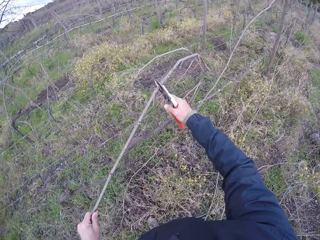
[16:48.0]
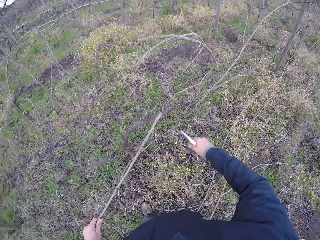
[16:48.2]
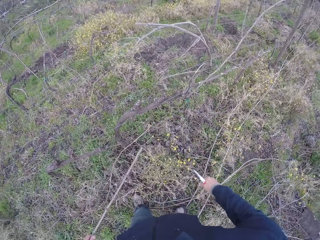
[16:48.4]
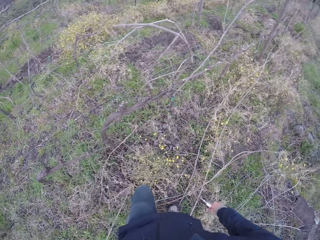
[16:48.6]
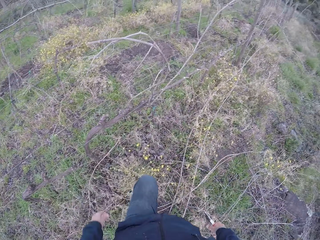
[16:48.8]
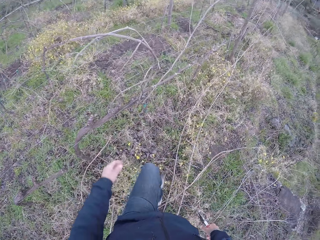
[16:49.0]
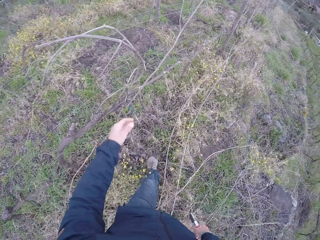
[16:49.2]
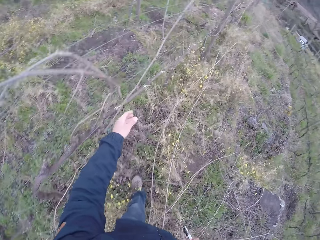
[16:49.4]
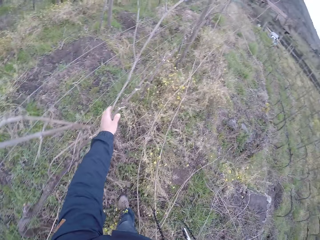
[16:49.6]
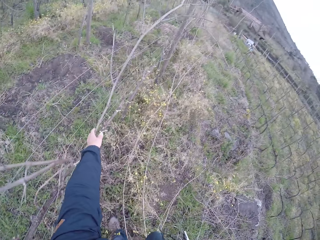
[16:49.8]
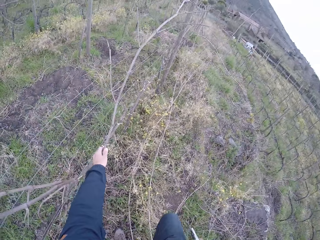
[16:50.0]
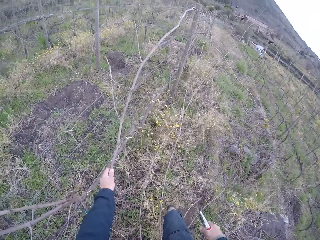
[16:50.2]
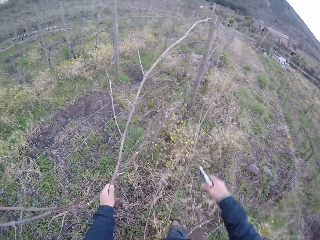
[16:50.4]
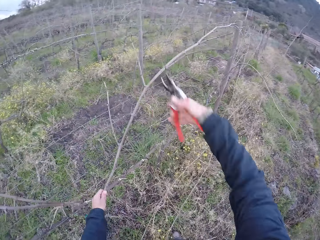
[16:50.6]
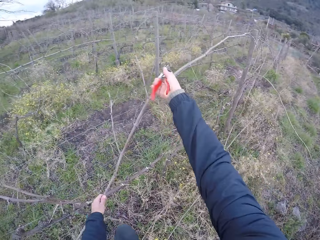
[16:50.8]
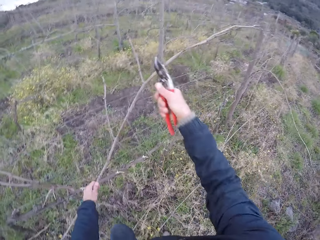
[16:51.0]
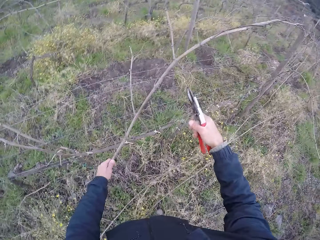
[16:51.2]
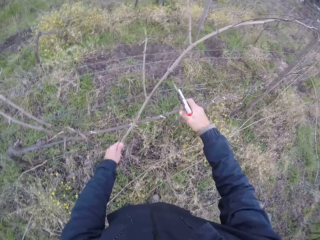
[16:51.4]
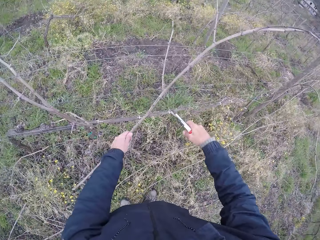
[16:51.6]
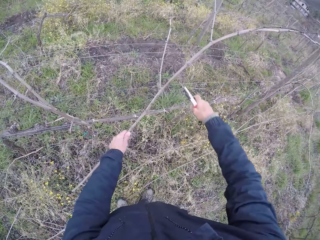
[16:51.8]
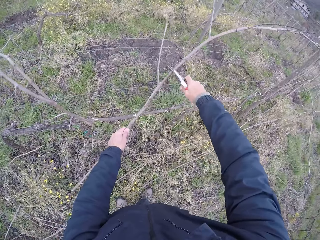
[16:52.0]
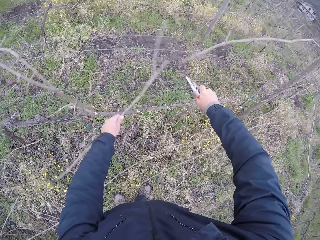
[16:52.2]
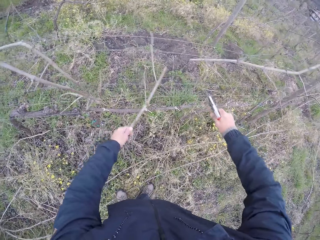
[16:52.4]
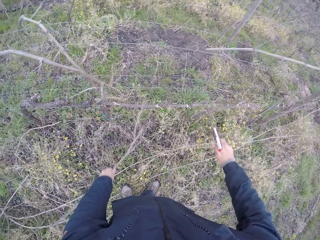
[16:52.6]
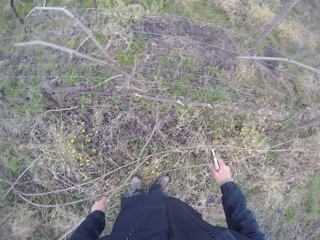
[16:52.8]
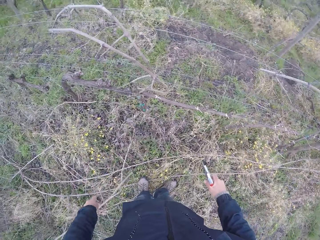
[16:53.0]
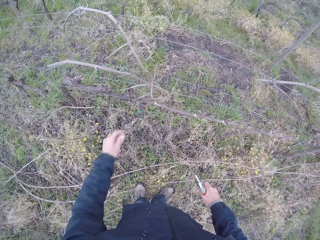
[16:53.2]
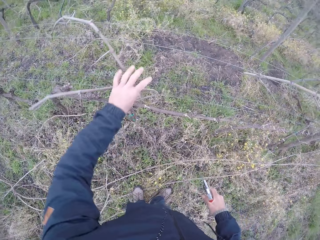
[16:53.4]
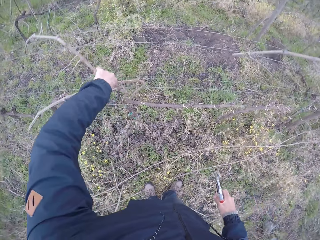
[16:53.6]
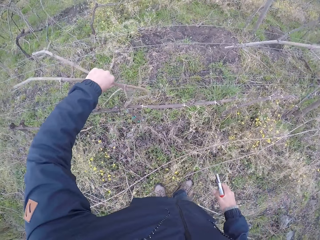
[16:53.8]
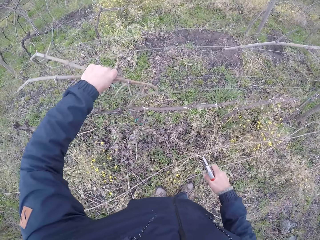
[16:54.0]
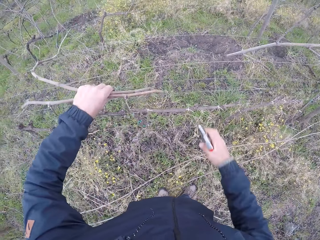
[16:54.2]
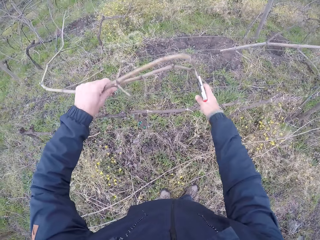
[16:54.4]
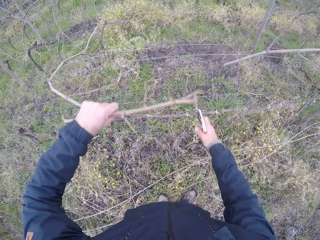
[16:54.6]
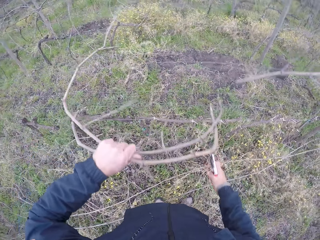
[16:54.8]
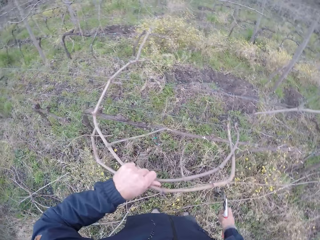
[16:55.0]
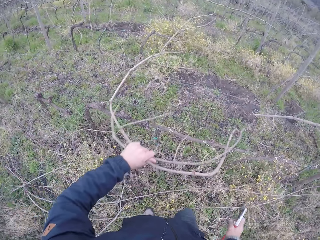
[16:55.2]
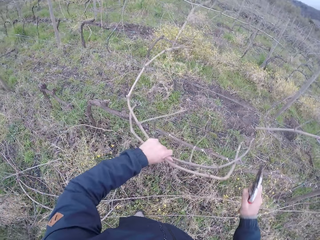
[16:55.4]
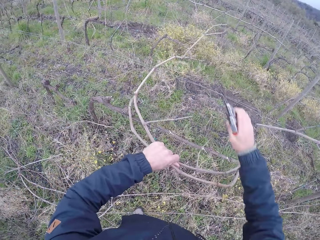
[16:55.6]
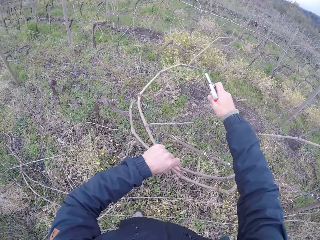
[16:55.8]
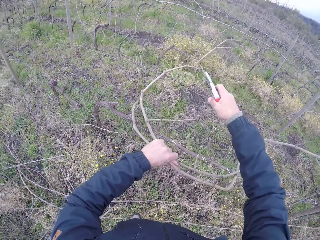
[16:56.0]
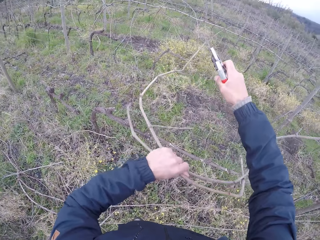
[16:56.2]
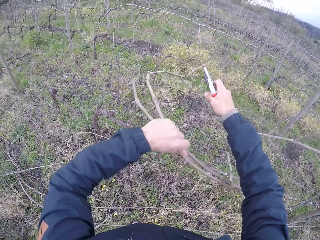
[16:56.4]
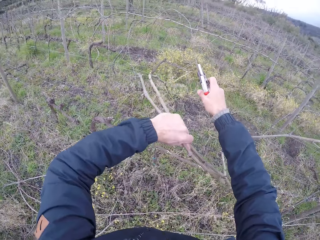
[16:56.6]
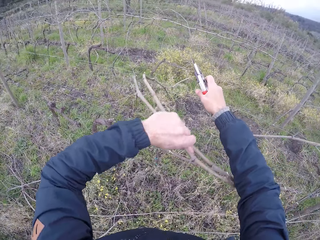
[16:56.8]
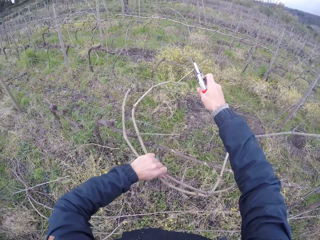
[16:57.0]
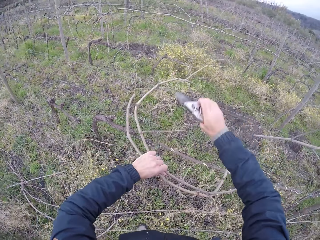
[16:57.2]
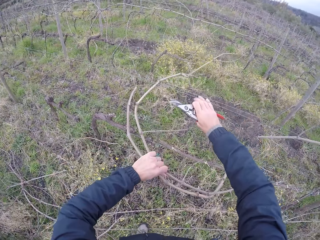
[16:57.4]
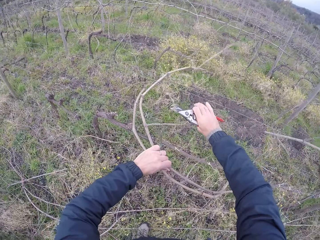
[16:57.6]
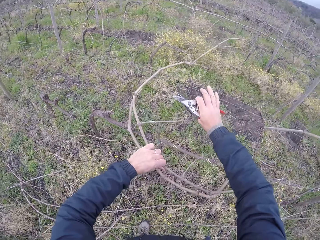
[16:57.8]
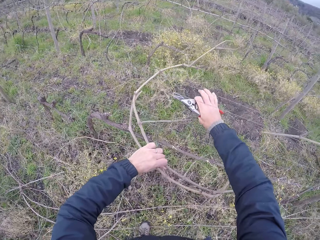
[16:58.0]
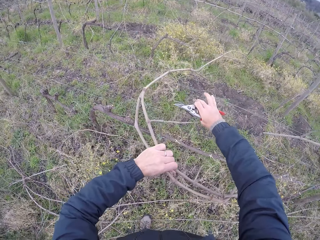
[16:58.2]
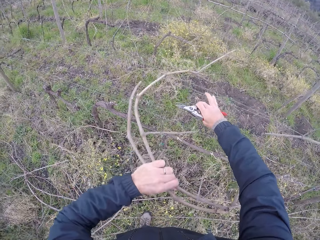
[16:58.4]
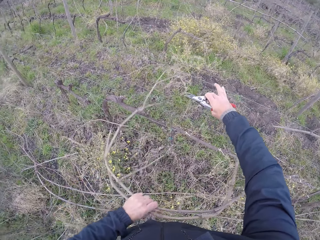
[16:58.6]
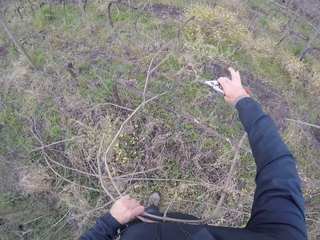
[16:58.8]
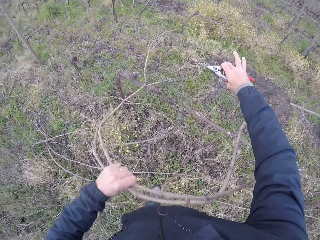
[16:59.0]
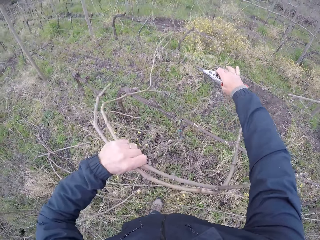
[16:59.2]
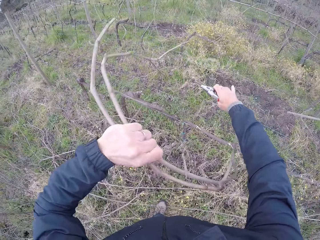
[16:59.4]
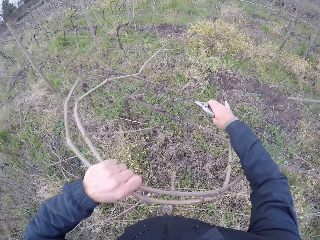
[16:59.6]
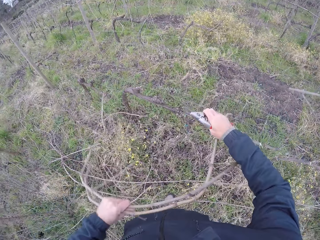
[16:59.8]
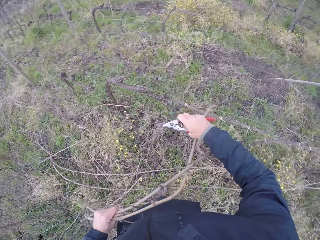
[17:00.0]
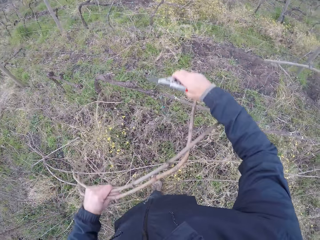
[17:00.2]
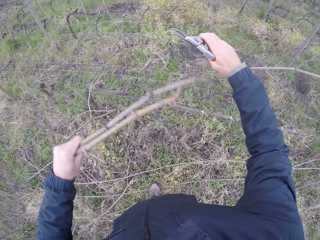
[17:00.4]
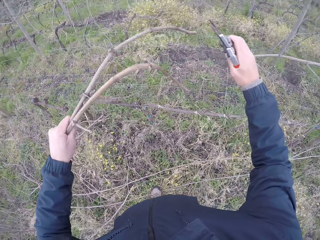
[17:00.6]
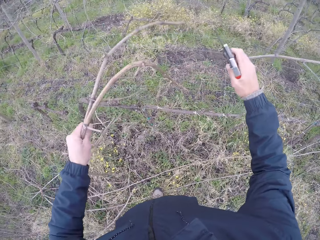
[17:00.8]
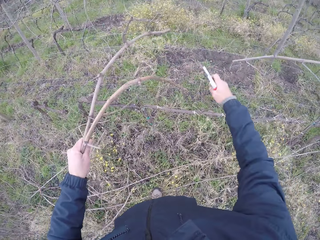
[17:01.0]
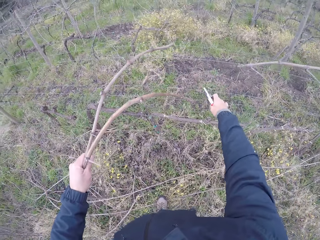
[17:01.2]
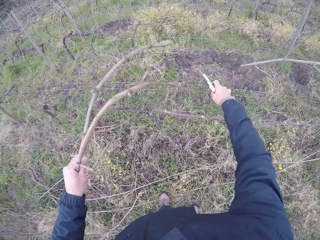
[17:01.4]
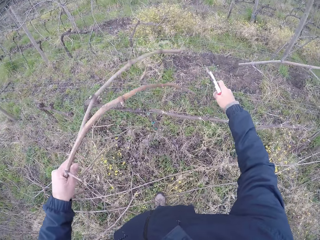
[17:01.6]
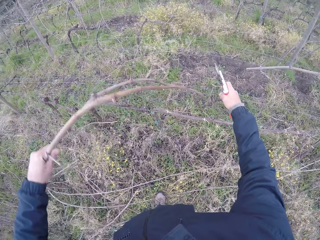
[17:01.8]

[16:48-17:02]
The camera wearer cuts the twig or branch on the fence with the plier in his right hand. He drops the twig in his left hand on the ground. He walks around the area. He pulls a twig from the barbed wire with his left hand. He touches a branch on the fence. He cuts the twig with the plier in his right hand. He cuts the twig with the plier in his right hand again. He drops the twig in his left hand on the ground. He pulls a twig from the barbed wire with his left hand. He touches the branches on the fence. He removes the branches on the fence.

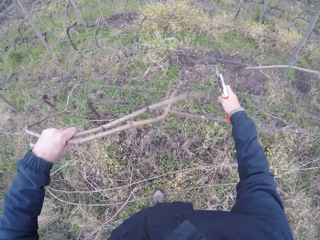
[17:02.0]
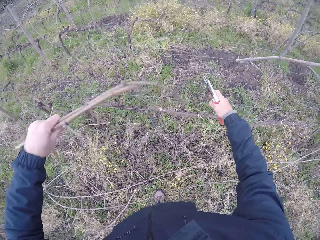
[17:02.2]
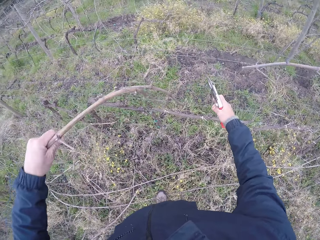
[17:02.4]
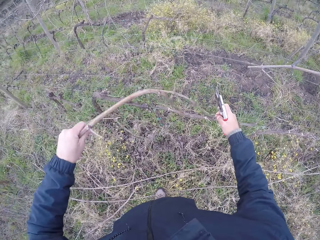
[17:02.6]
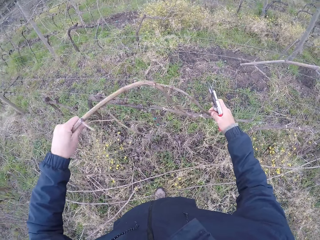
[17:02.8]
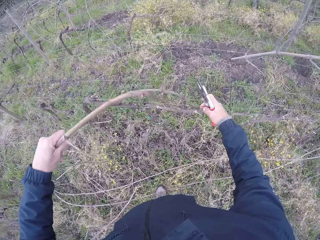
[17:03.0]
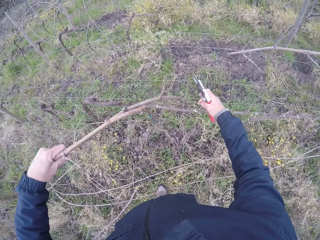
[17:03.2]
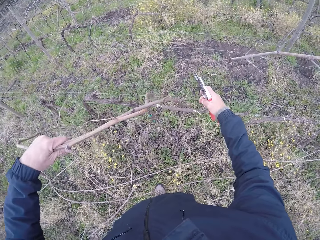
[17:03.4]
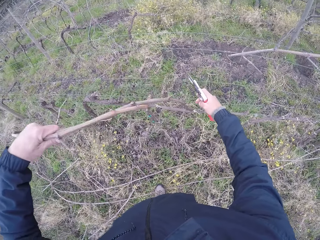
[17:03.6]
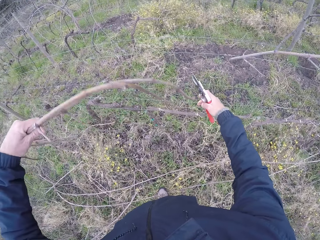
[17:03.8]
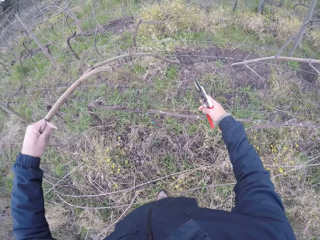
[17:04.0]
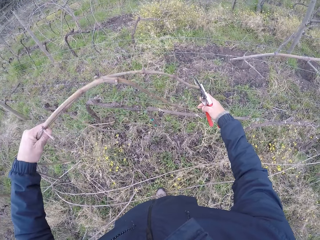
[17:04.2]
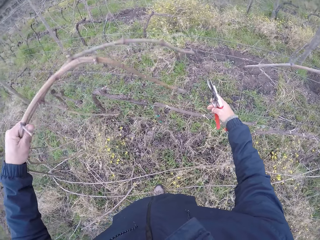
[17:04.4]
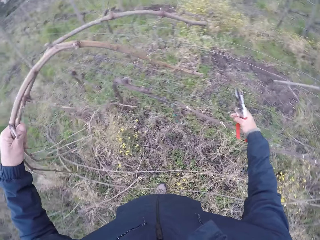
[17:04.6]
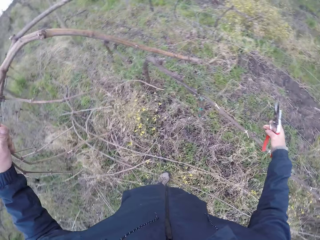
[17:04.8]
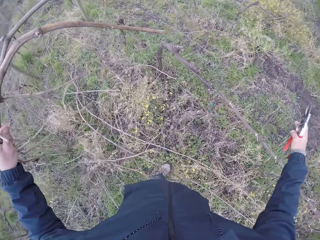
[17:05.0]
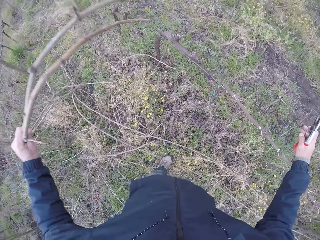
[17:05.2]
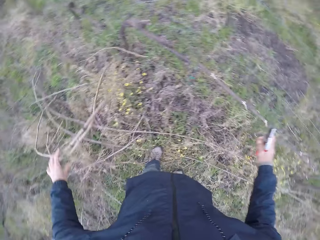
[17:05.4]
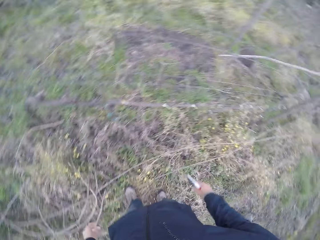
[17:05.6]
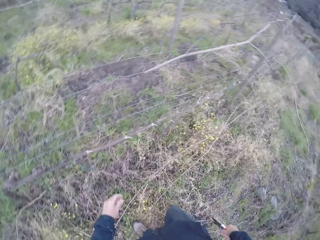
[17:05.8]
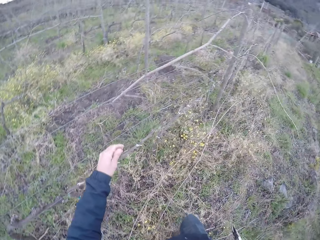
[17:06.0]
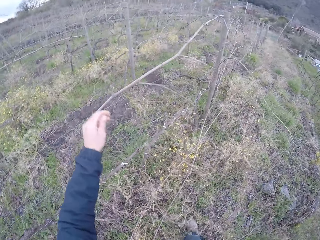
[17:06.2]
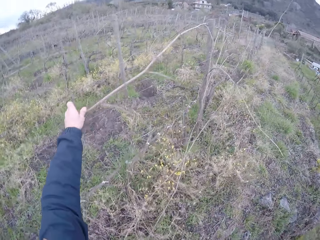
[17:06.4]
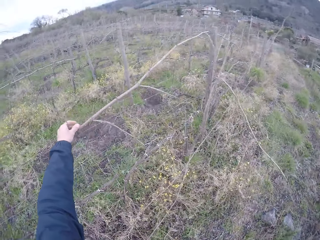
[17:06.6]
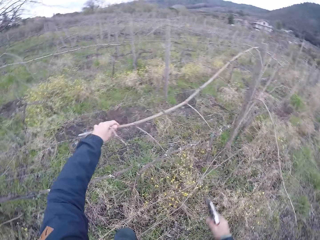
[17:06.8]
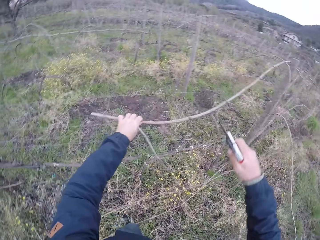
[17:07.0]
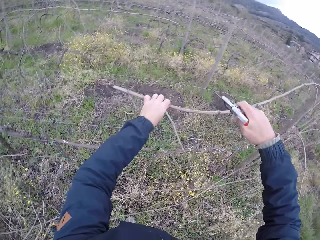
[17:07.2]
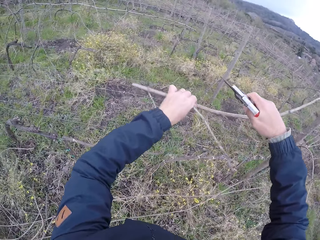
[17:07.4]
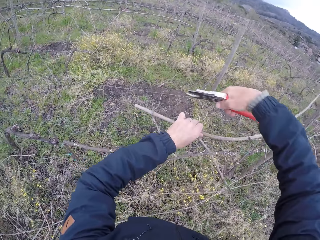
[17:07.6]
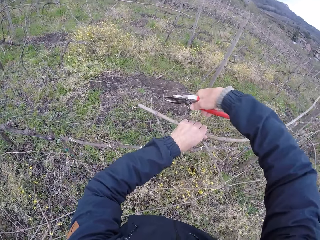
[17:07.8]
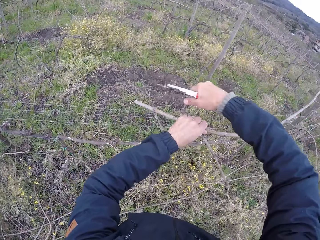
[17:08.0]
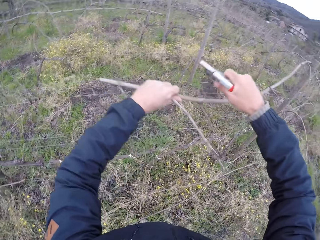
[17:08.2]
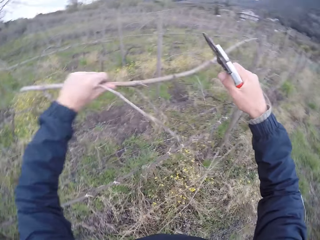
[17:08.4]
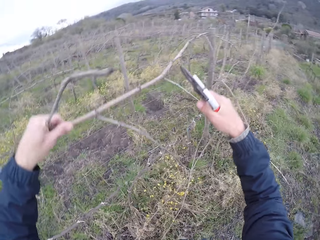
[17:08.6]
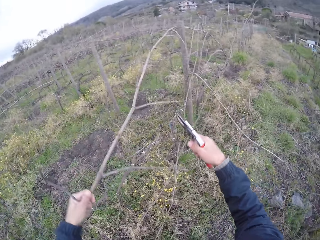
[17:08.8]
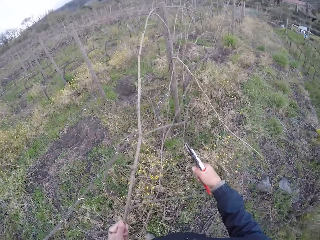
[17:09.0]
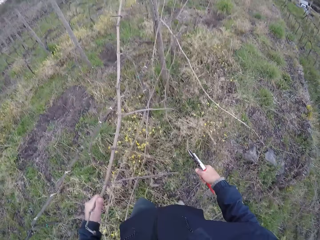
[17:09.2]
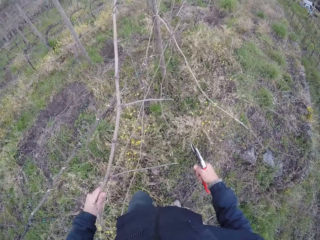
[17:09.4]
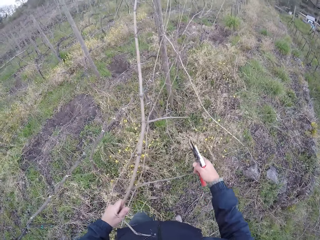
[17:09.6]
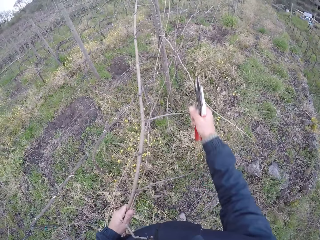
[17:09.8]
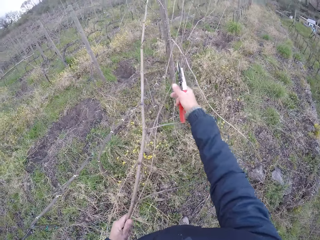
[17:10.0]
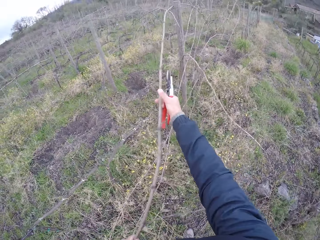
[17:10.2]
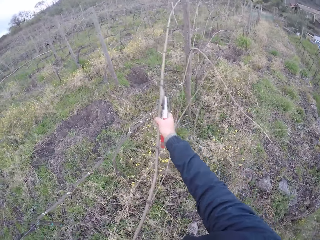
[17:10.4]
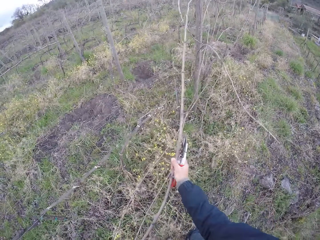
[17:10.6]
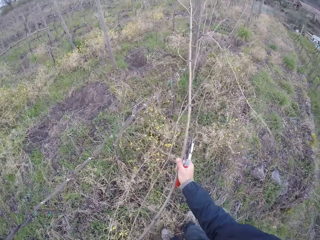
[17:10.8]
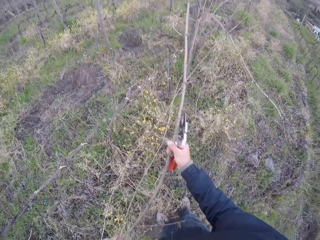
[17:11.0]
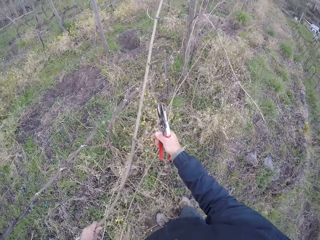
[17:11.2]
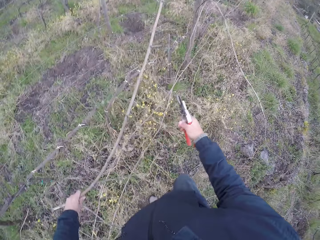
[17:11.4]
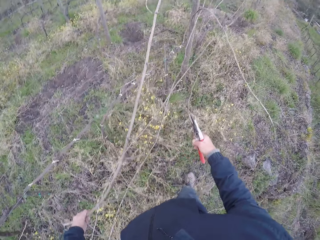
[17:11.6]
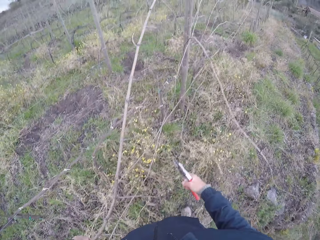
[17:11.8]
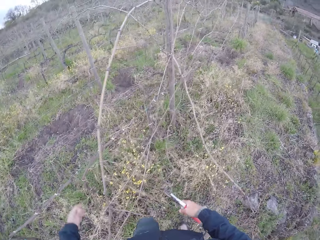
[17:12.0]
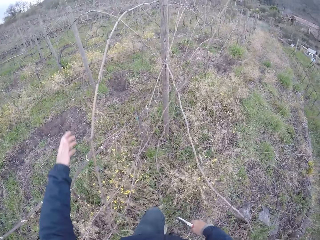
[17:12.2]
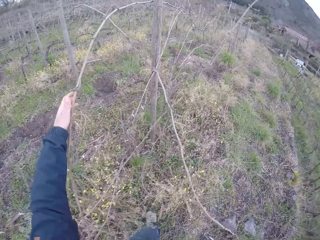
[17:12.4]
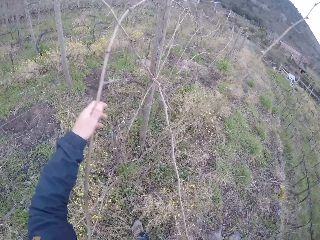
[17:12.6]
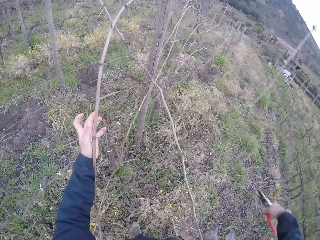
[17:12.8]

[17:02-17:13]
The camera wearer drops the twig or branch in his left hand on the ground. He turns around the area. He pulls a twig from the barbed wire with his left hand. He touches a branch on the fence. He cuts the twig on the fence with the plier in his right hand. He pulls the twig from the barbed wire with both hands.
